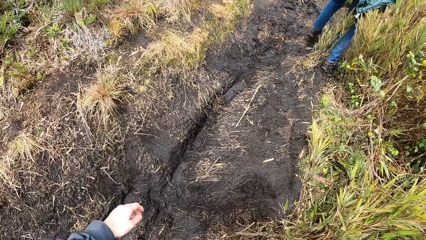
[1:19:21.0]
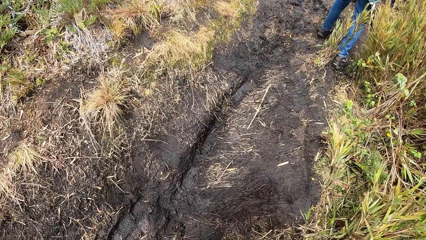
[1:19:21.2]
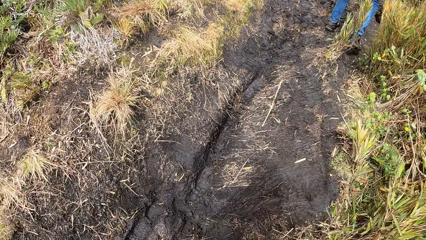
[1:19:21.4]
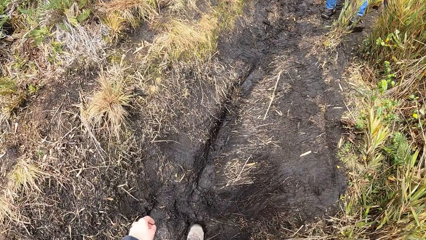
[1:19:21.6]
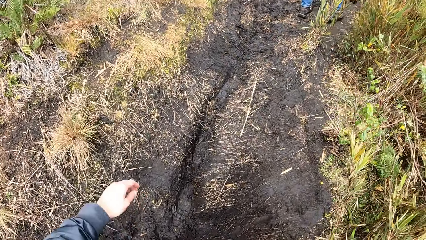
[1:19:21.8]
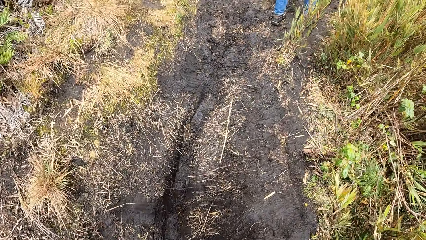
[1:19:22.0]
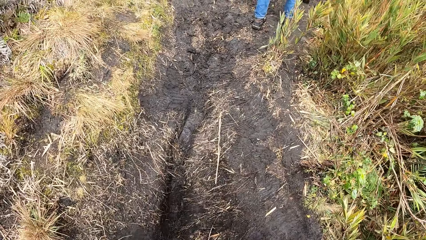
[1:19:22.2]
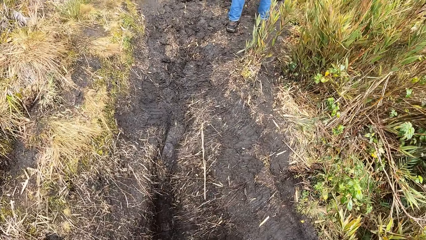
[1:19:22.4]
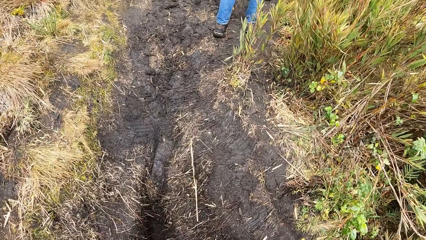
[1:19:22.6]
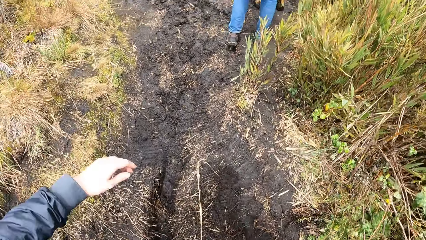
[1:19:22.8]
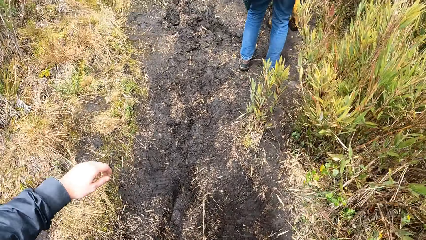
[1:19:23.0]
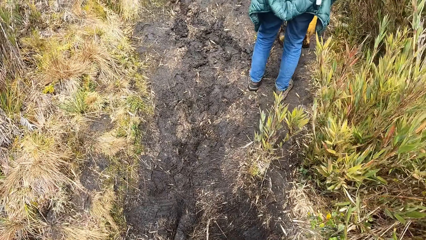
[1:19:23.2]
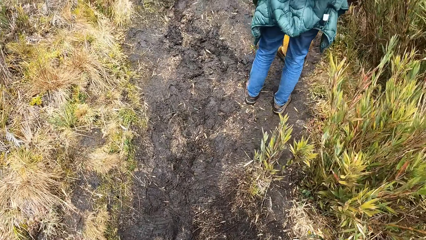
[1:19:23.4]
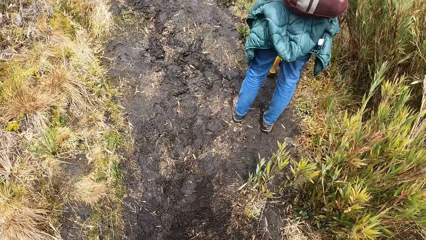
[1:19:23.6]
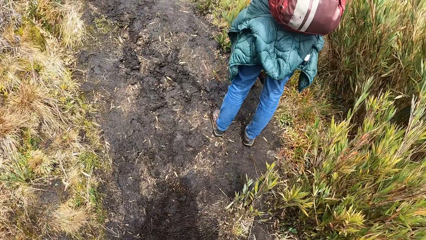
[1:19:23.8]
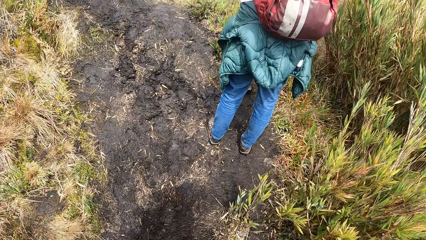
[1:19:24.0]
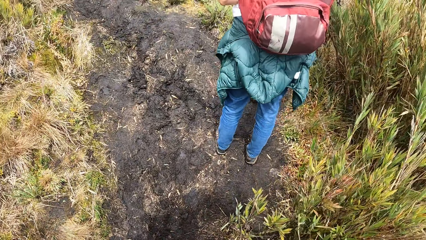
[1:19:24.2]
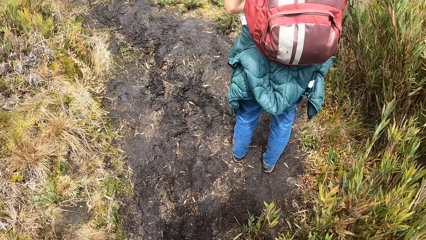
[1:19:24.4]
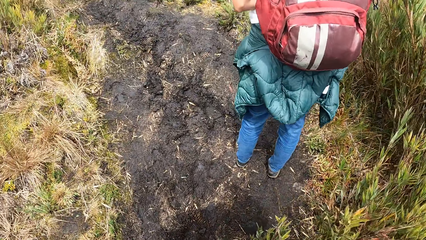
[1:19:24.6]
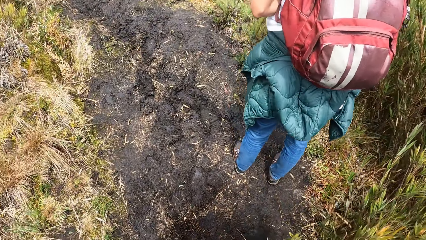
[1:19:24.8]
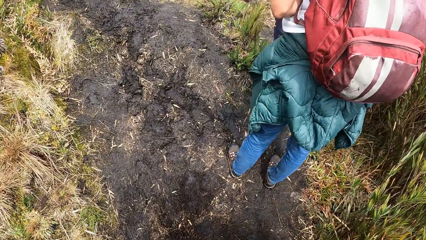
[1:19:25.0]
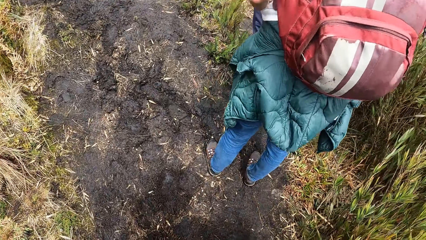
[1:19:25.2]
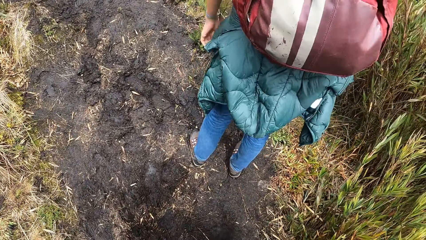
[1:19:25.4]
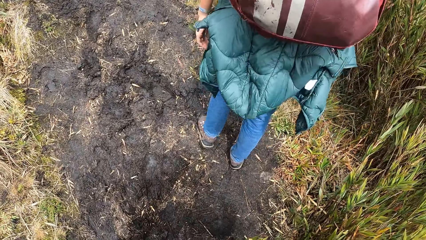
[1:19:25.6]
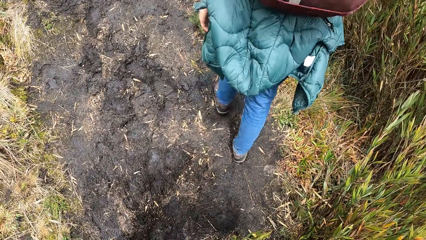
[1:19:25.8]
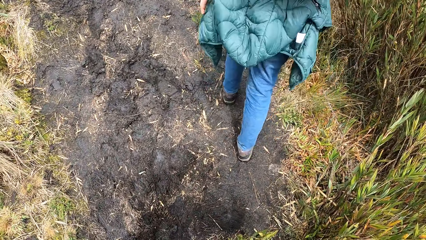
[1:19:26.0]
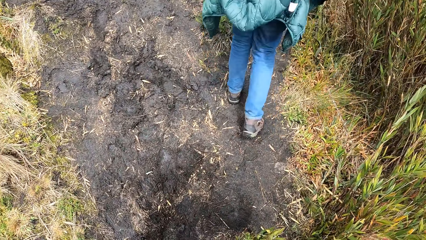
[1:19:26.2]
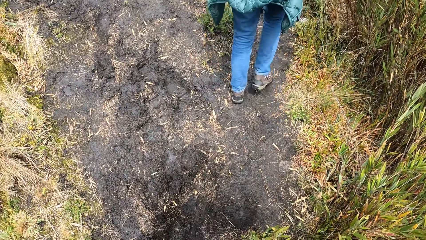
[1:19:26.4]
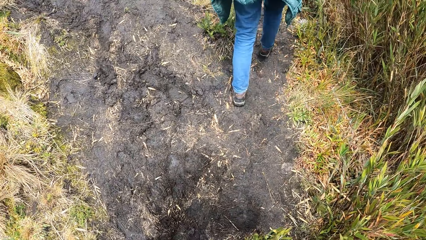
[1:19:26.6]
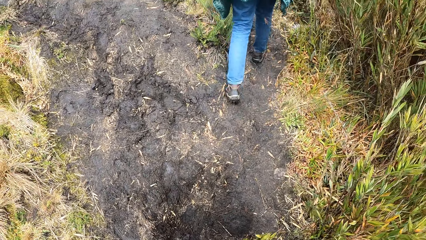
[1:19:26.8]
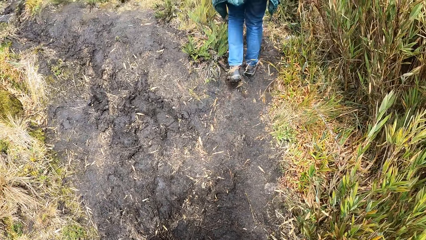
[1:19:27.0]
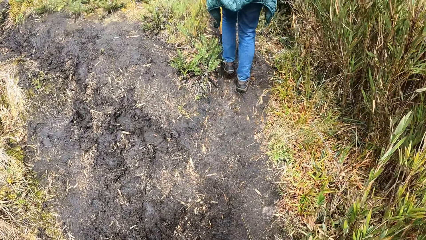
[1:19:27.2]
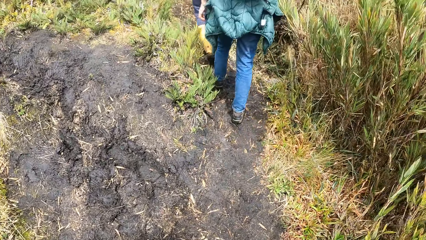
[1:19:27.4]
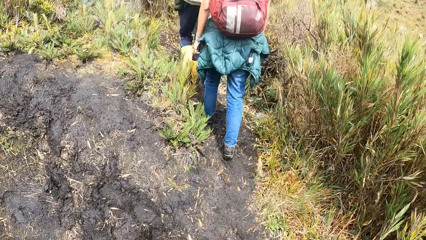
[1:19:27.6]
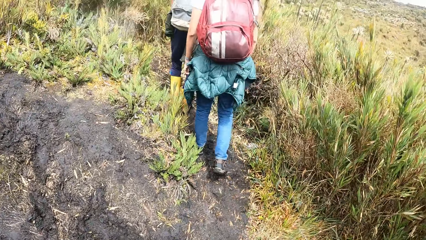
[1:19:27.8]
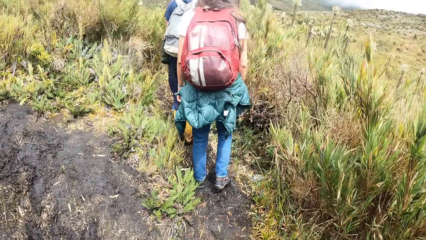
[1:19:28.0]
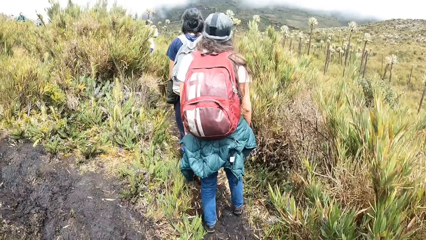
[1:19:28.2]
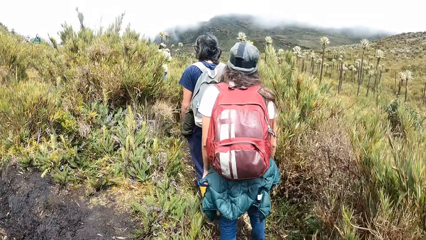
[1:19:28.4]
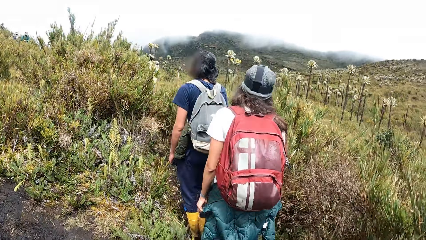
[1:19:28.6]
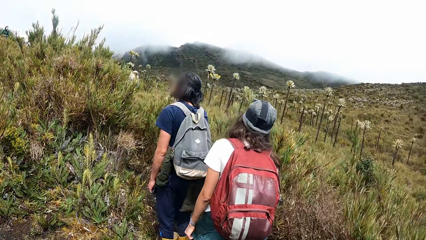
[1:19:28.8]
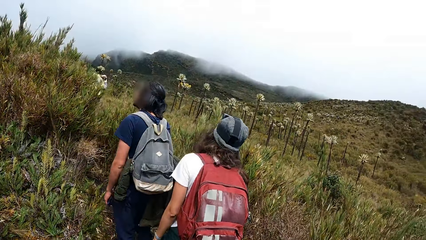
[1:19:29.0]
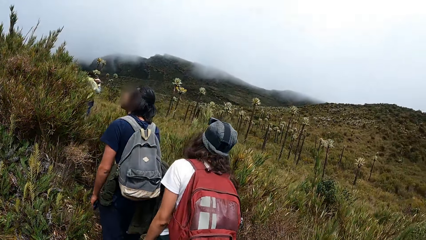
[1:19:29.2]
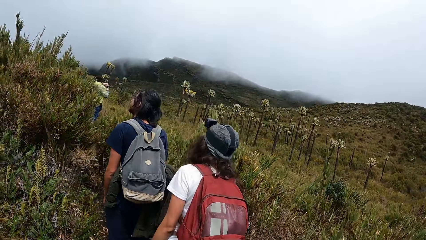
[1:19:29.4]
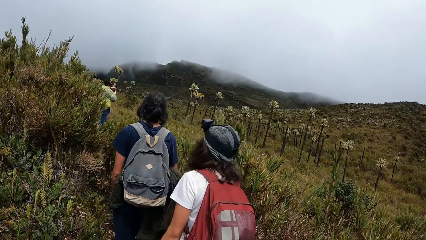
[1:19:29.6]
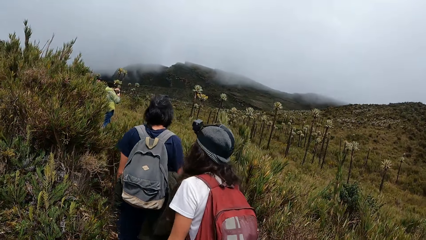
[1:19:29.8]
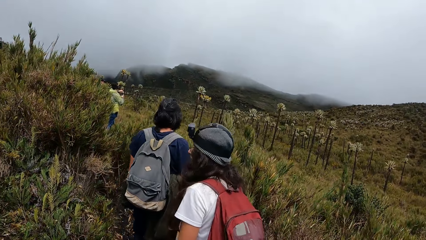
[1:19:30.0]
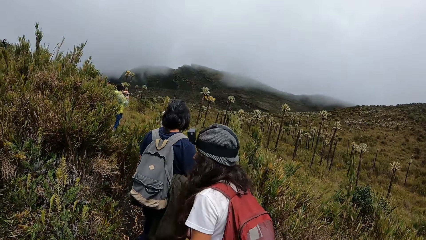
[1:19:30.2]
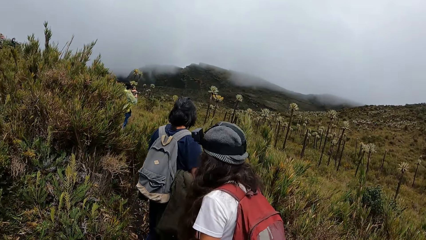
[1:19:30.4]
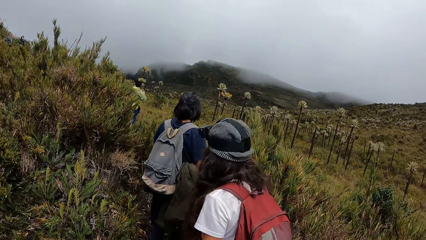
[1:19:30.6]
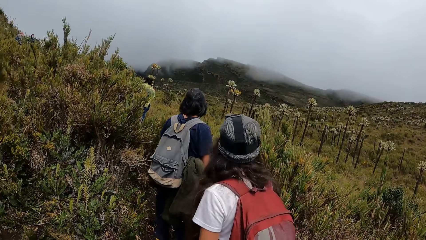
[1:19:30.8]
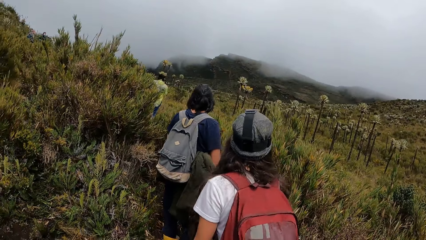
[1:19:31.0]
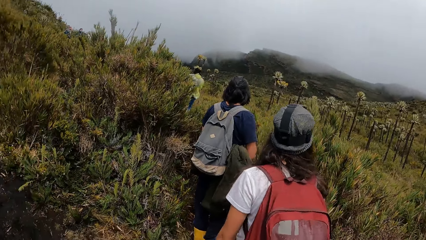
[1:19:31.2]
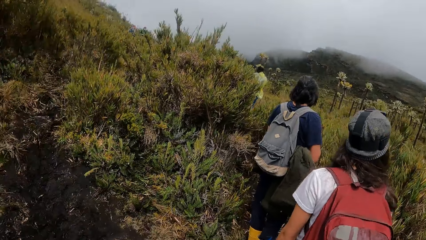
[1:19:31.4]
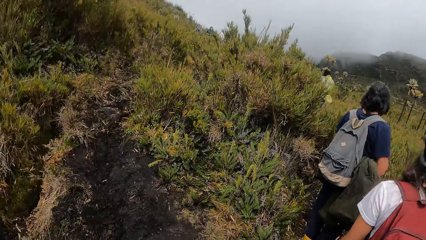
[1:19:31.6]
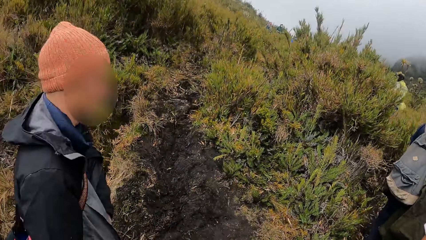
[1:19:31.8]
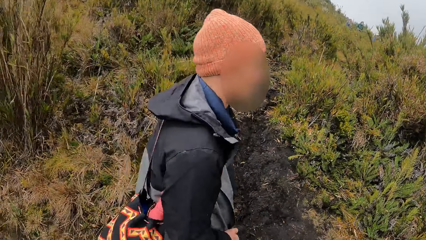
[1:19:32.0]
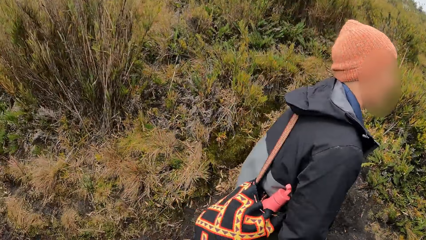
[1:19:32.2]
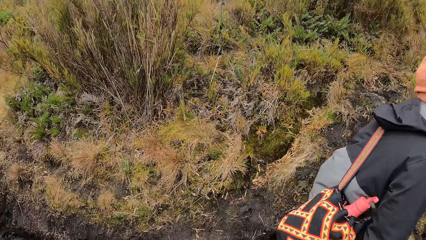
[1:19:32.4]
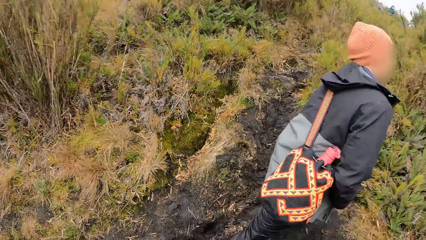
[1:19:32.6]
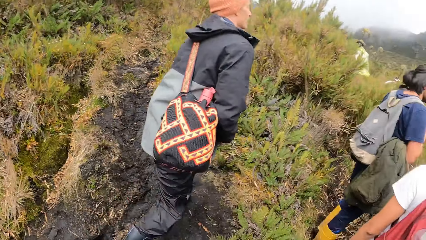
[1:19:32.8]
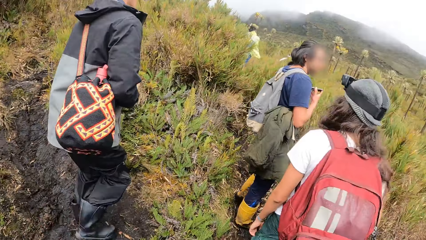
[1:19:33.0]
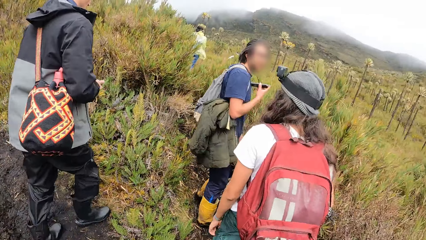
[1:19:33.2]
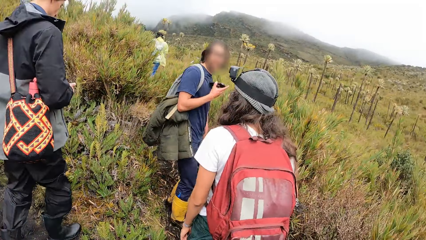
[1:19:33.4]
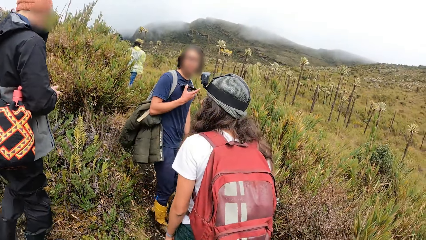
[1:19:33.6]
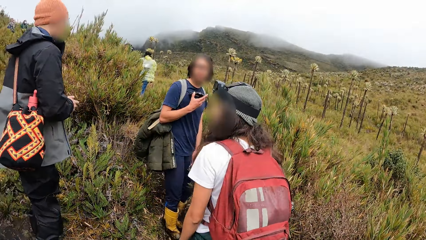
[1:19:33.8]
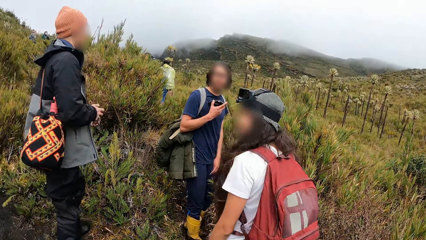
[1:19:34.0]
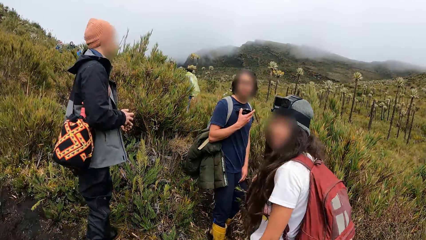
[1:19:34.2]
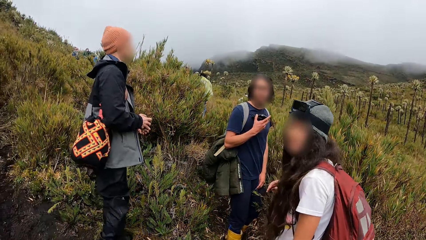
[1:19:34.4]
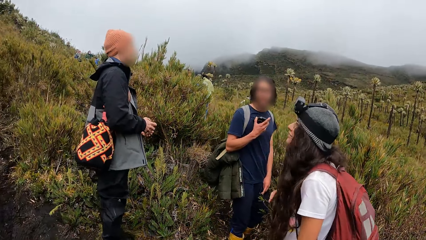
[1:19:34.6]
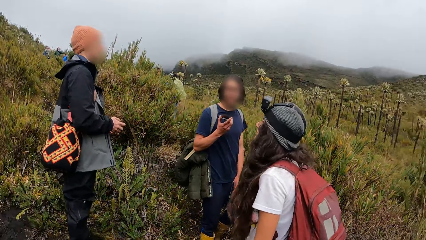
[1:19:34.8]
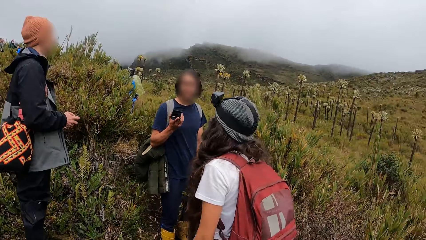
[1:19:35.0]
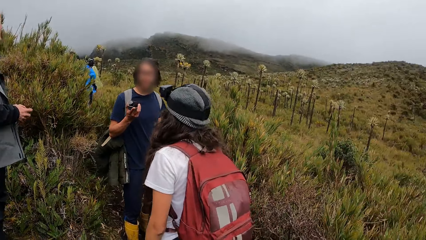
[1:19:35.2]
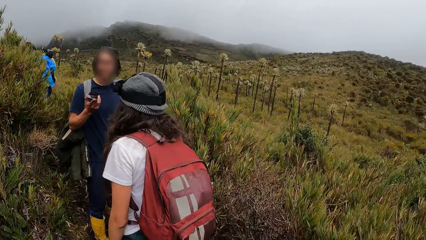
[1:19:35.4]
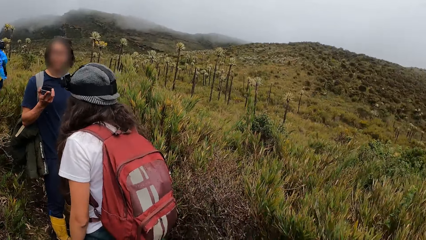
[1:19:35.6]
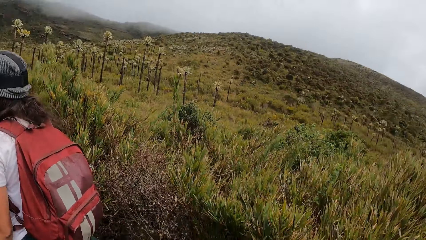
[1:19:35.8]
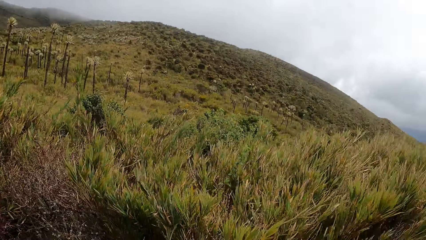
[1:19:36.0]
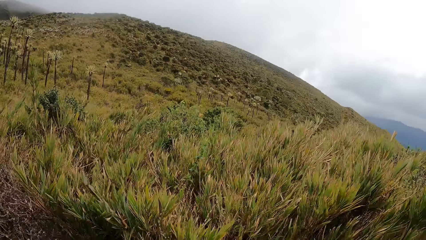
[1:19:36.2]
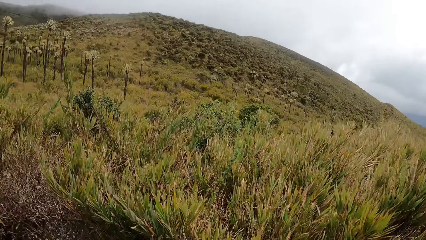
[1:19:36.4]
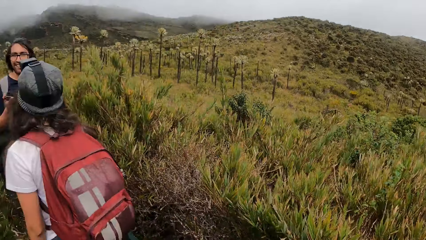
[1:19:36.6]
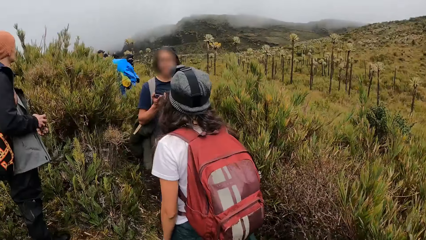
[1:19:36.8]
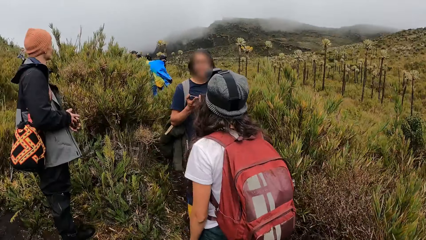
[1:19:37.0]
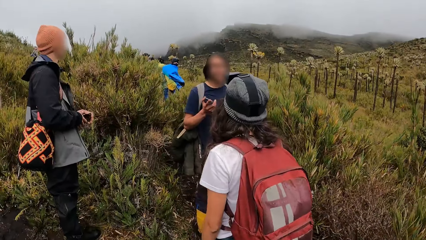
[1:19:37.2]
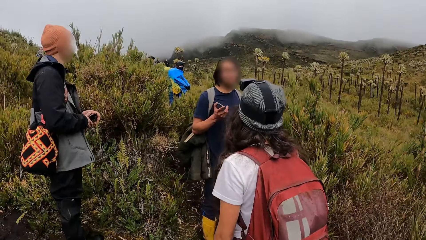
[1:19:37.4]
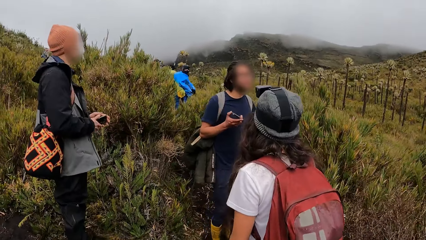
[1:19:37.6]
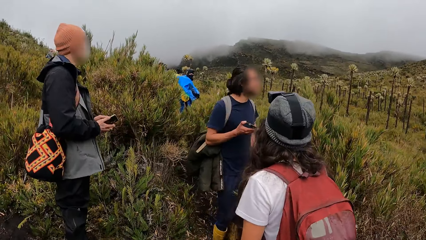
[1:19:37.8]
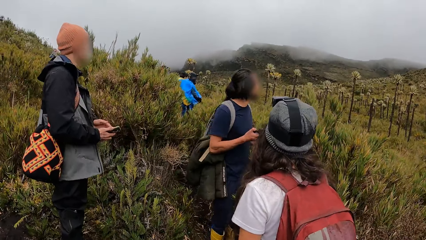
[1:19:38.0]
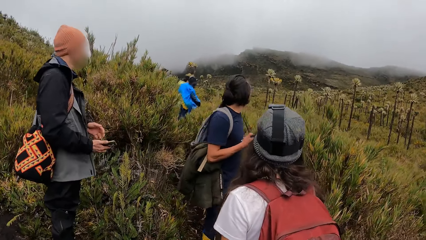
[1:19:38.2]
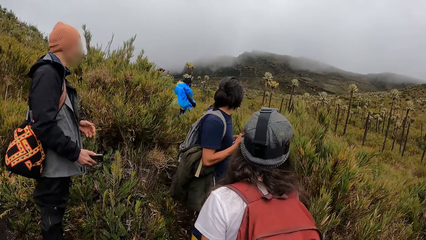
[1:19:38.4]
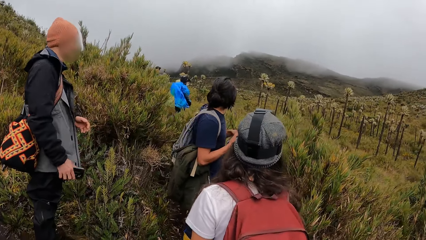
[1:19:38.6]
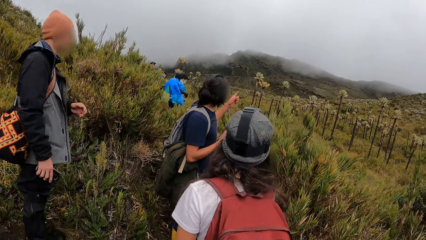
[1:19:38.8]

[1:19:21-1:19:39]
The camera wearer interacts with the group of people. They look around the field. A man holds the phone. The camera wearer looks around the field.
